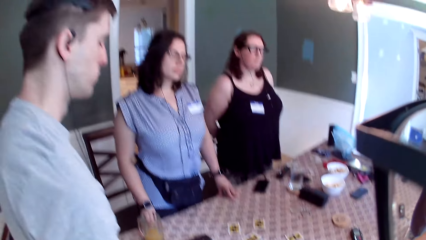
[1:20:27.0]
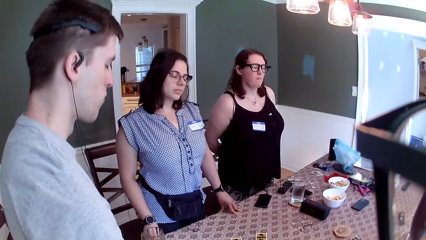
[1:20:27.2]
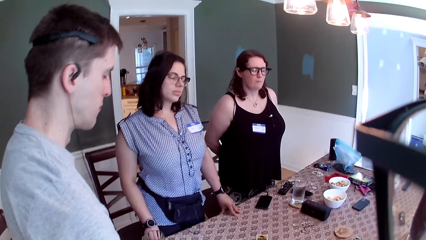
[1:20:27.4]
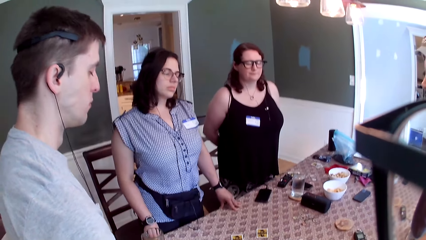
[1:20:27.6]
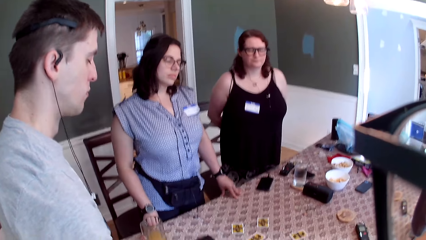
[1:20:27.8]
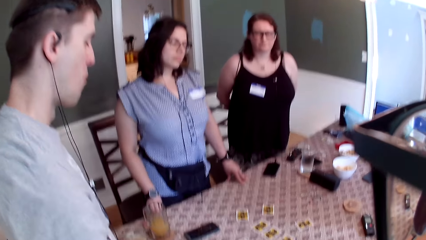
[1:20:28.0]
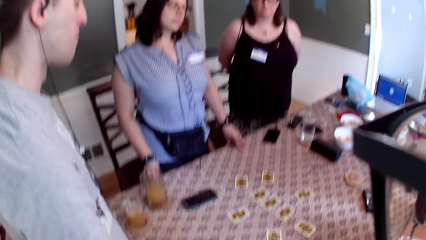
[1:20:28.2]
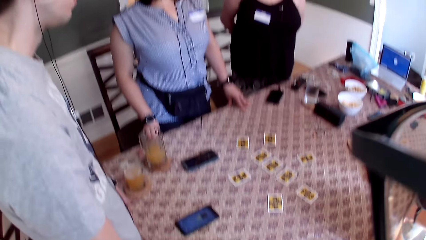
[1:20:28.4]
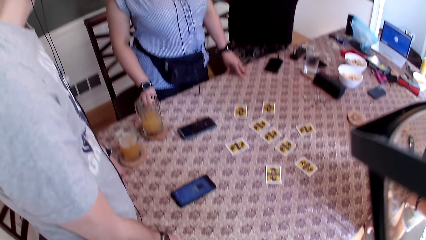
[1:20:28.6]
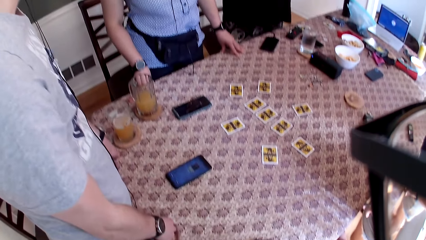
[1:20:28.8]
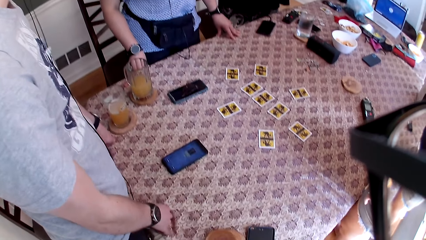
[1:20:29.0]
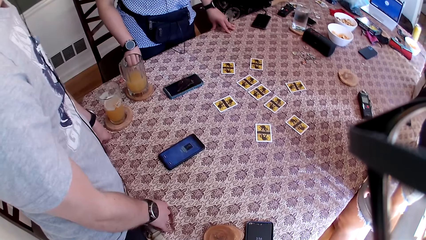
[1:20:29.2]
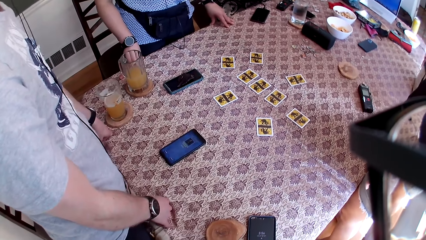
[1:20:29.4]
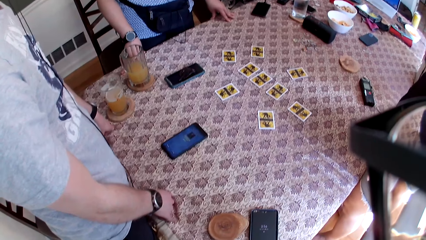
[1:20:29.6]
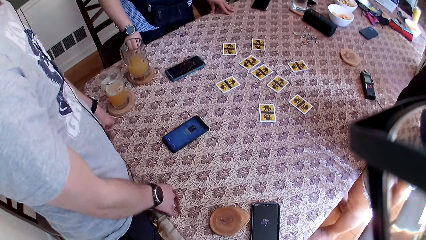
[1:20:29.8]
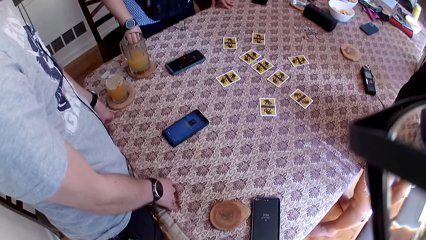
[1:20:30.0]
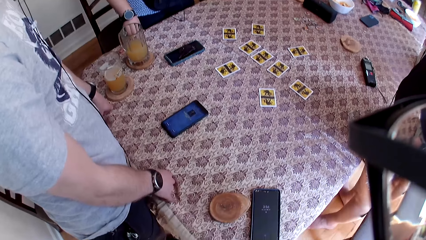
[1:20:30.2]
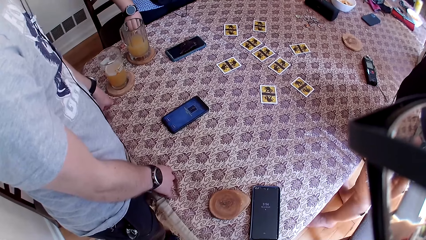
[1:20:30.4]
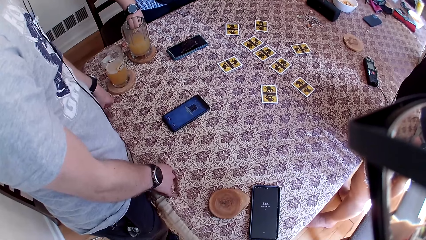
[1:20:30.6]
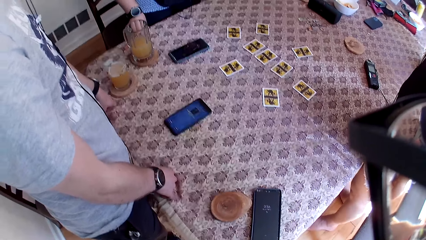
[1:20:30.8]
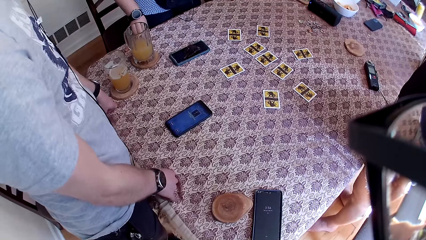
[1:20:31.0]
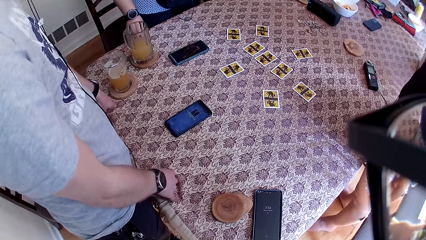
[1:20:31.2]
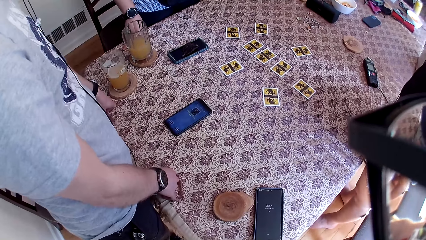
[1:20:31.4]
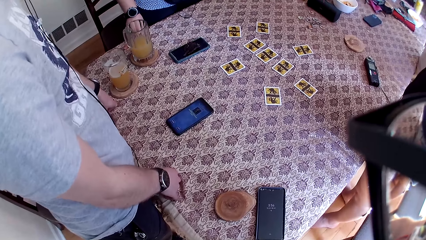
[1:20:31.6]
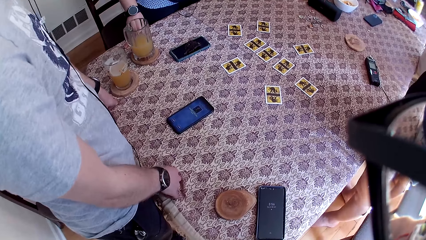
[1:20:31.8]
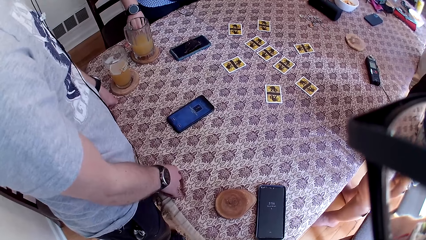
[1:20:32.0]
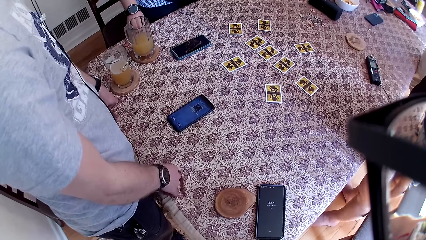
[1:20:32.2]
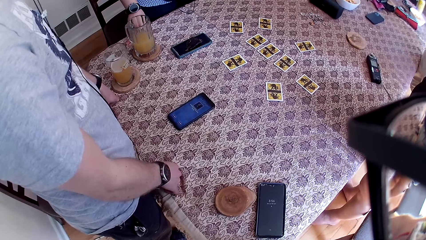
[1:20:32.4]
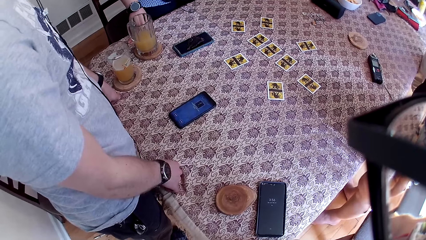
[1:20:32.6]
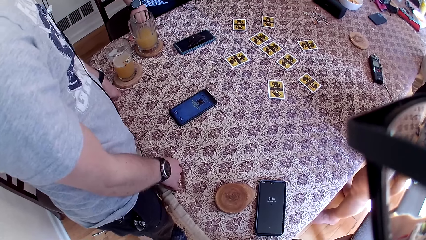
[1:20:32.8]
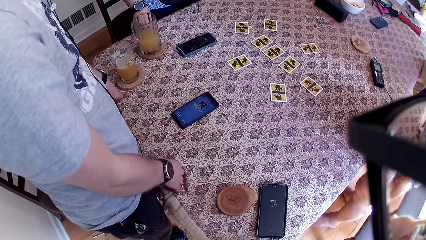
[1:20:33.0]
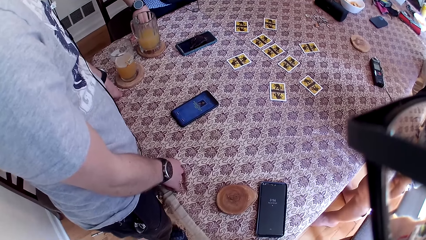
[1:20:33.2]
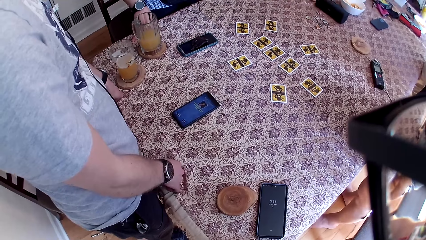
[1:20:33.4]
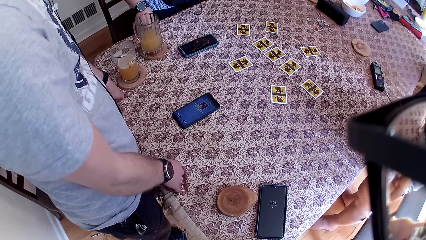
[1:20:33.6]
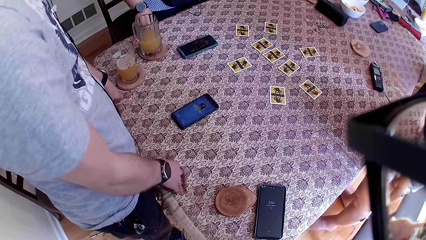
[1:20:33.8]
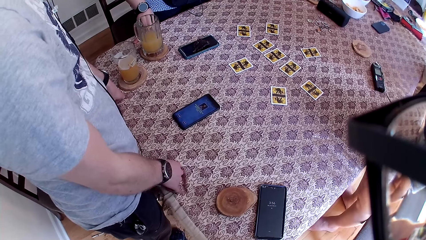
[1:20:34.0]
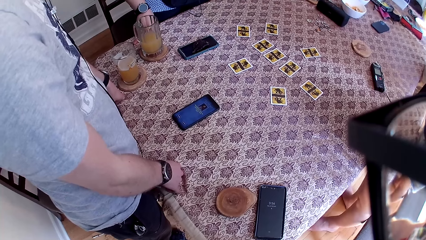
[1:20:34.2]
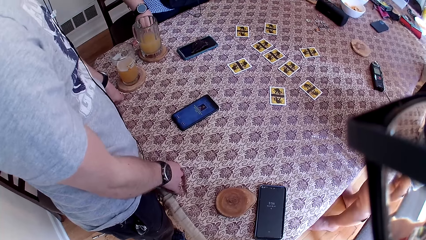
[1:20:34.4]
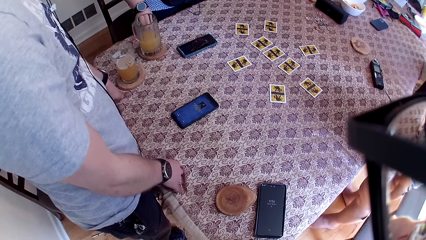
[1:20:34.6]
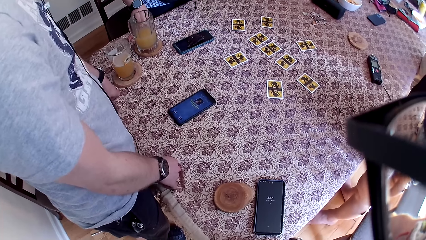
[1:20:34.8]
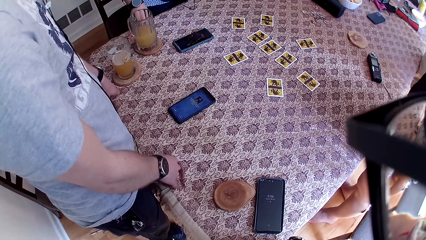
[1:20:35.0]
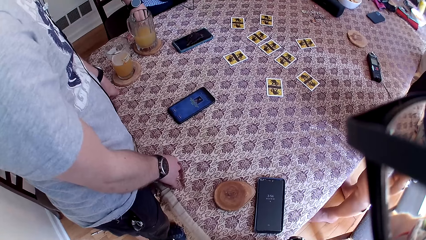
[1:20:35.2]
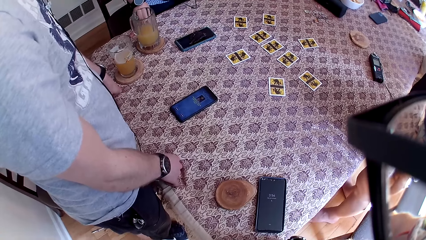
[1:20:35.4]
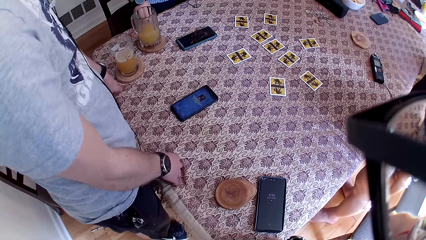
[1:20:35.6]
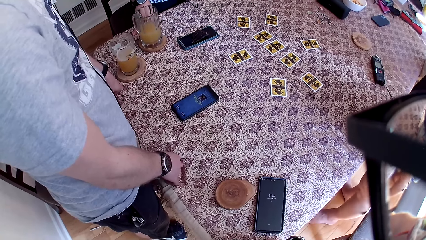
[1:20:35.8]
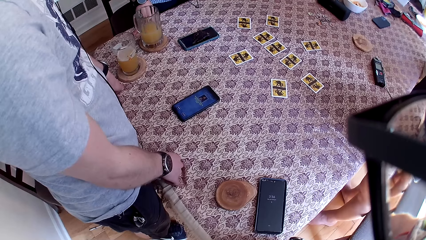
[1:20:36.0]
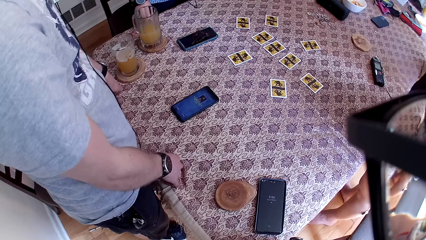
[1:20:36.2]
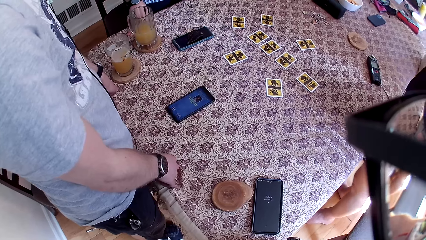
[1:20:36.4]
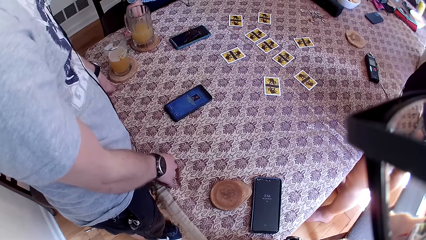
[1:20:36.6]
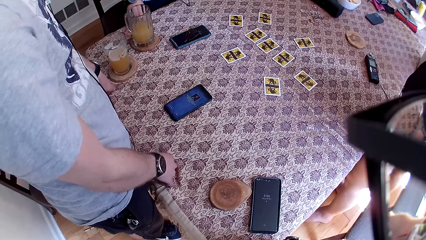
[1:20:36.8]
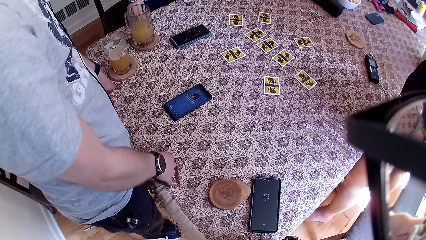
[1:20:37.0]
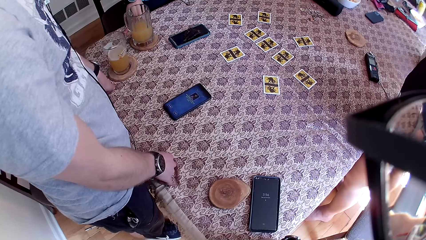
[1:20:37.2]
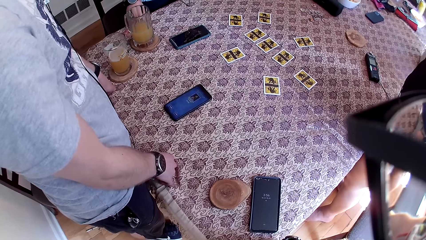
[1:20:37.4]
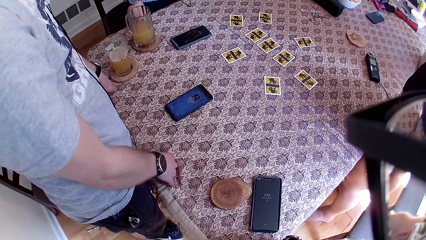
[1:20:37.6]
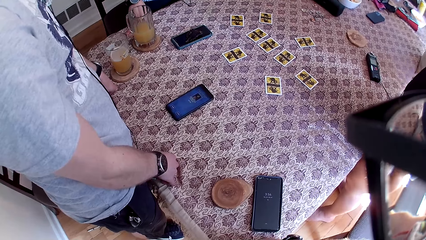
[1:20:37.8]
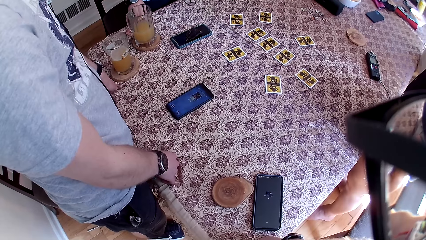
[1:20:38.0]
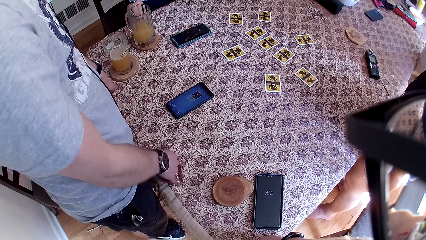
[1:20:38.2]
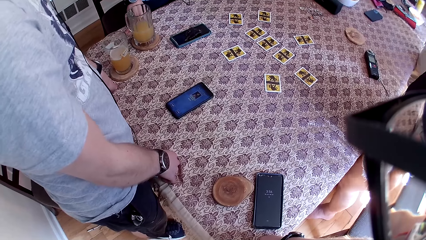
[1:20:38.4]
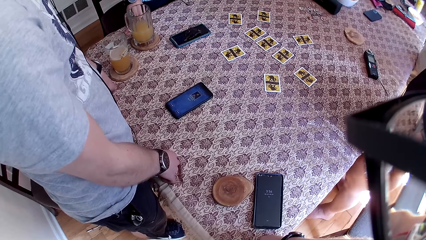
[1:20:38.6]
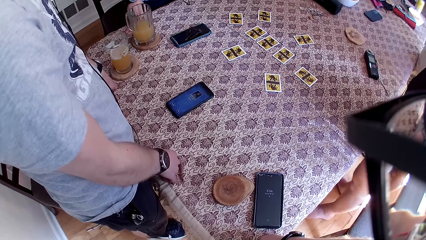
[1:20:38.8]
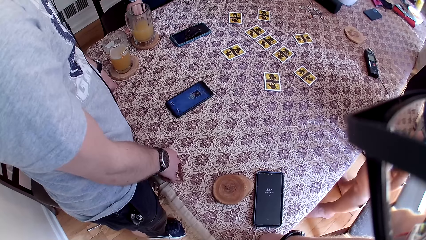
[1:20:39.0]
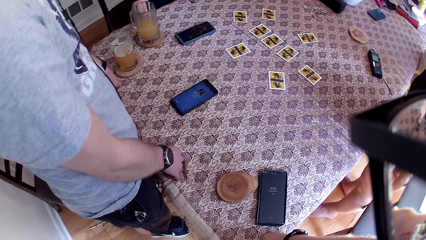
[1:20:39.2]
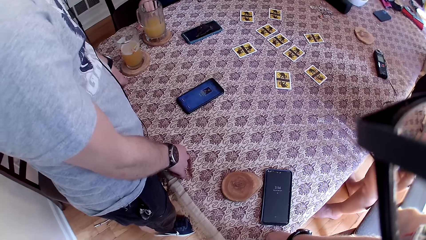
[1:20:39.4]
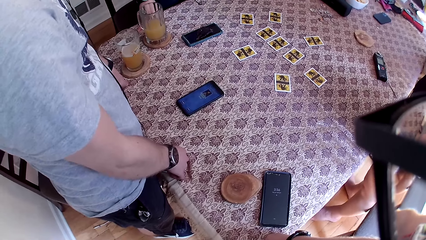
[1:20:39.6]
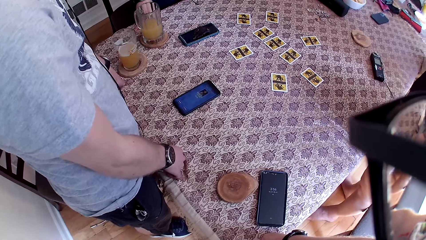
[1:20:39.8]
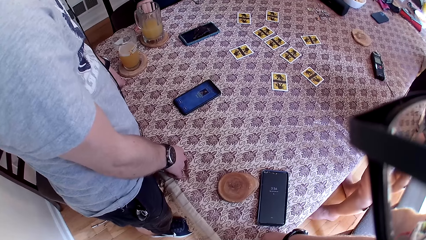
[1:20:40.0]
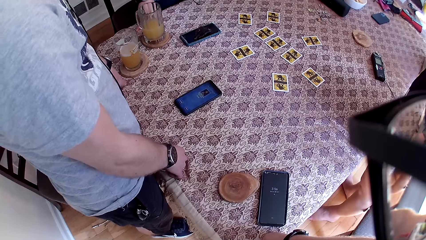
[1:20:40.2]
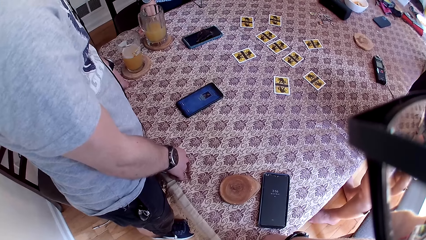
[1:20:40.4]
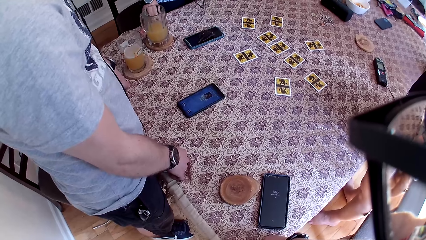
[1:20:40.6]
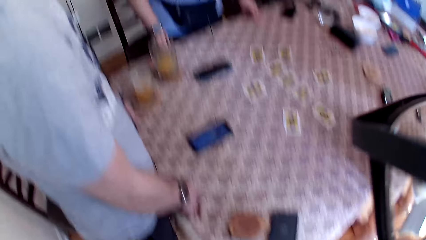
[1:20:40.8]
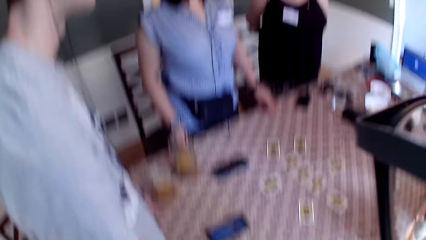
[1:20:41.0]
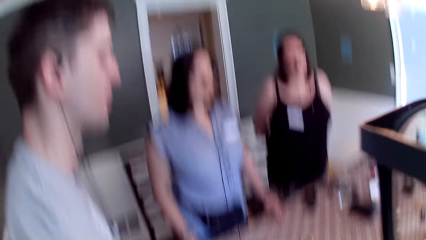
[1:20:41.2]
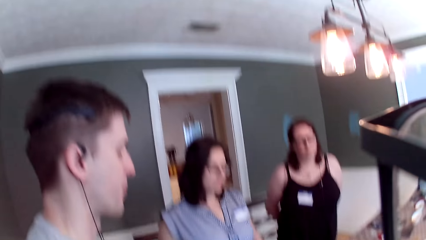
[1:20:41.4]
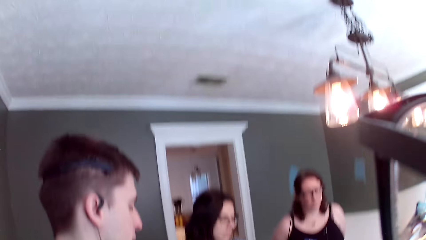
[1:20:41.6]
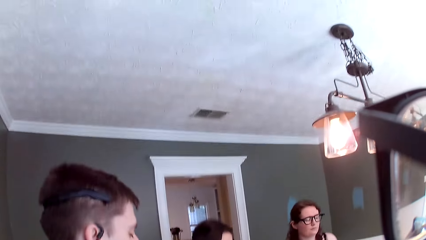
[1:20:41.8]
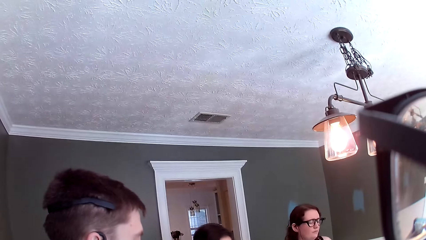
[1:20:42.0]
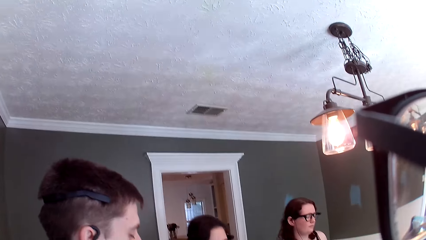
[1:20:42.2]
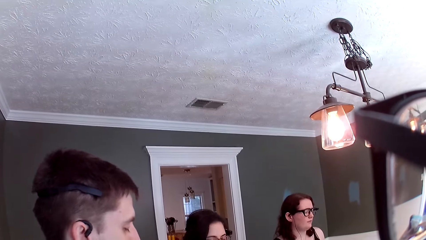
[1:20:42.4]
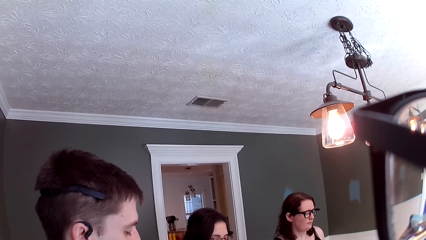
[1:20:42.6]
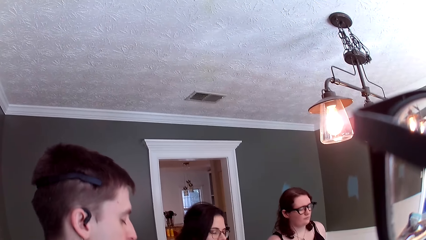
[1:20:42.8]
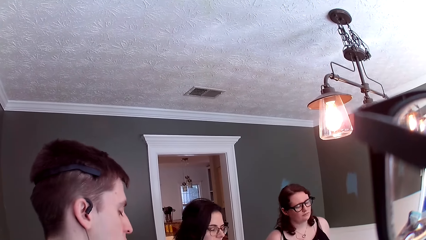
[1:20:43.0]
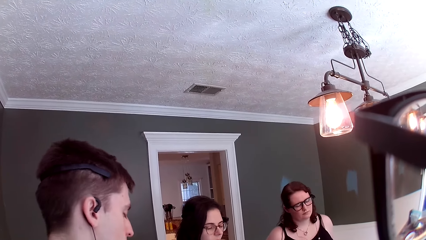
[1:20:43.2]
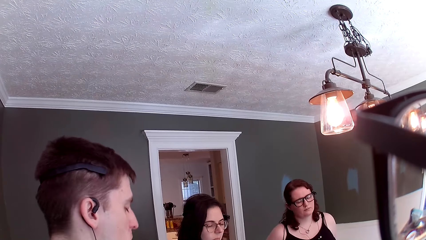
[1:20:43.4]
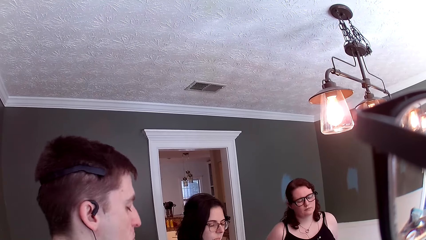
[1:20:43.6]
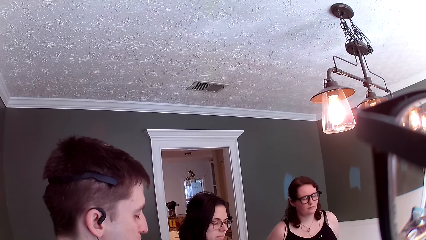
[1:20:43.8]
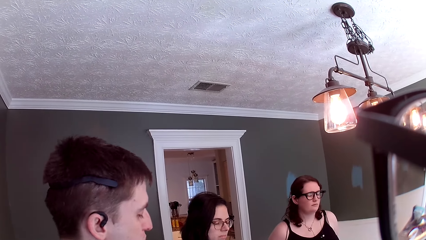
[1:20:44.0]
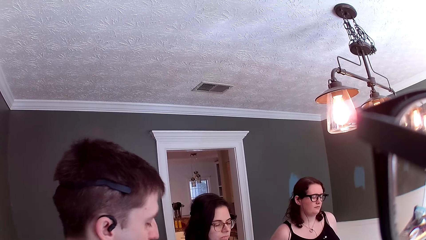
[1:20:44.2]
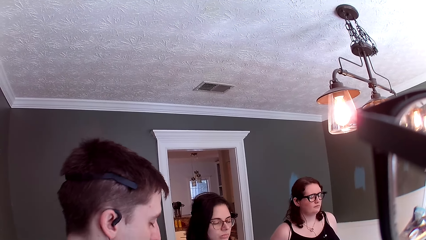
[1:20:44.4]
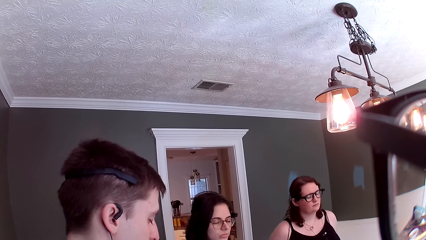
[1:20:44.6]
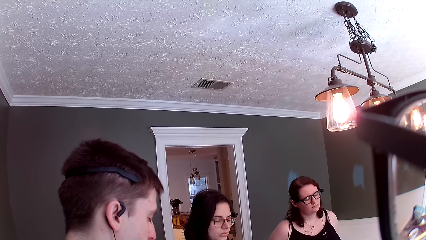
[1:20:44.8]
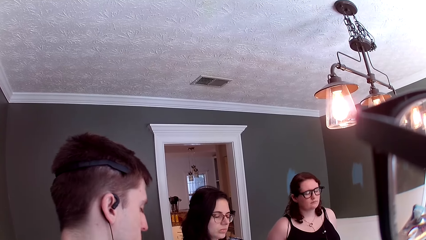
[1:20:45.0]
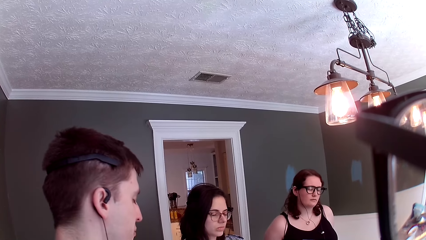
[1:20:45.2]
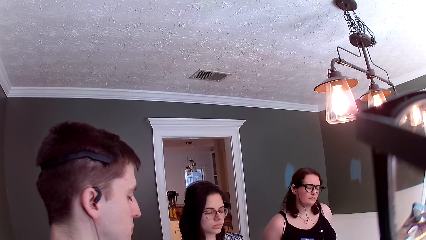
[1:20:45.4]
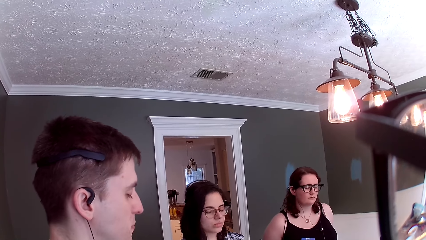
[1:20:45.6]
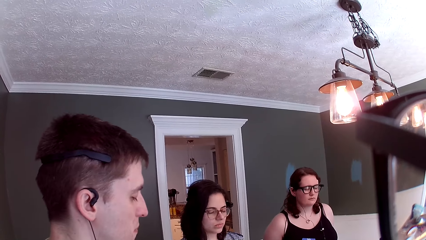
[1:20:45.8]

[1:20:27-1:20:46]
The camera wearer looks on the table. They look at the ceiling. A woman nods her head. Another woman nods her head. A man nods his head.
